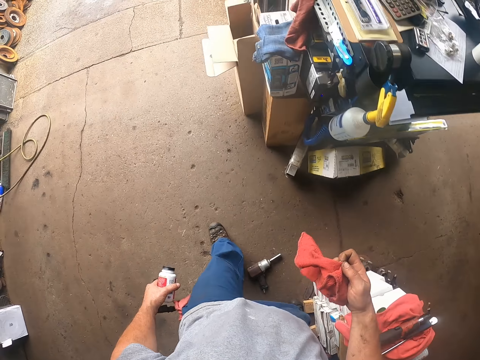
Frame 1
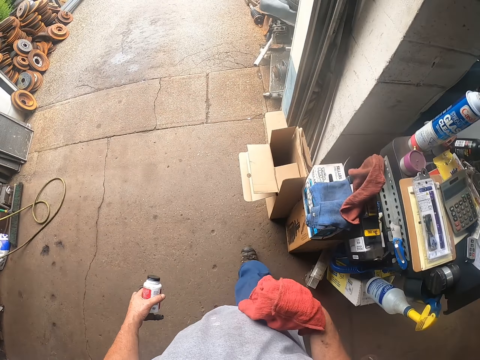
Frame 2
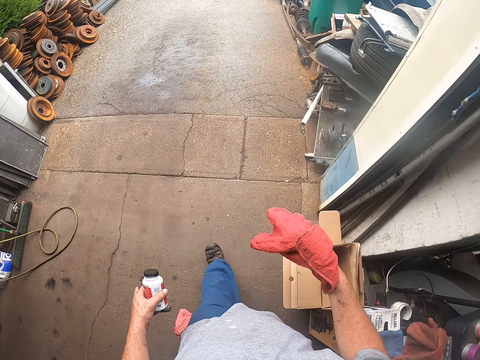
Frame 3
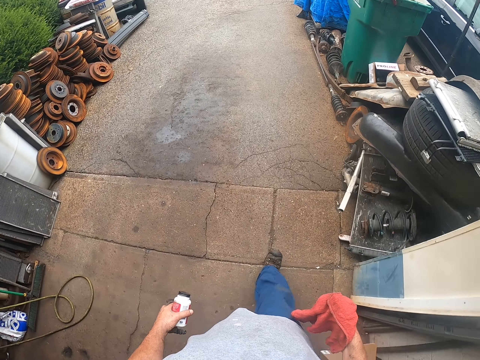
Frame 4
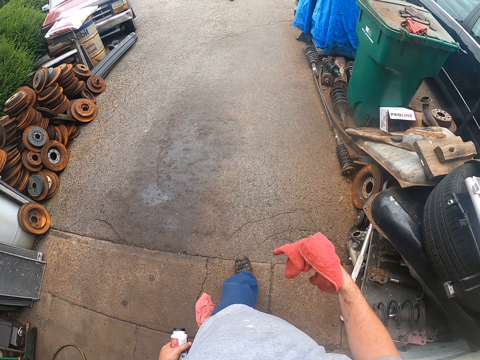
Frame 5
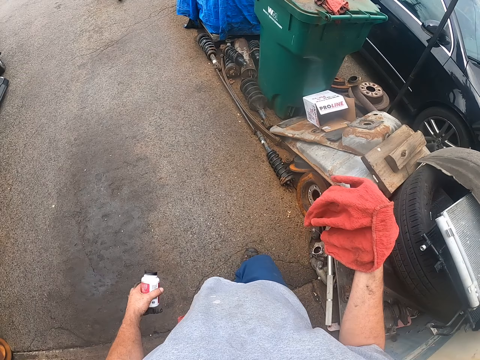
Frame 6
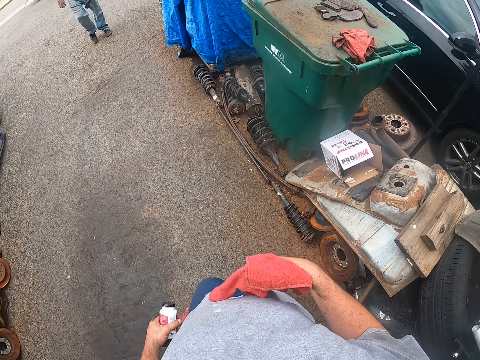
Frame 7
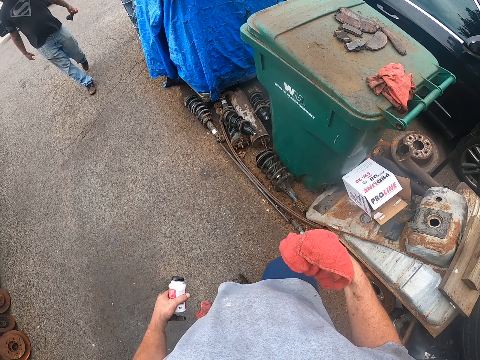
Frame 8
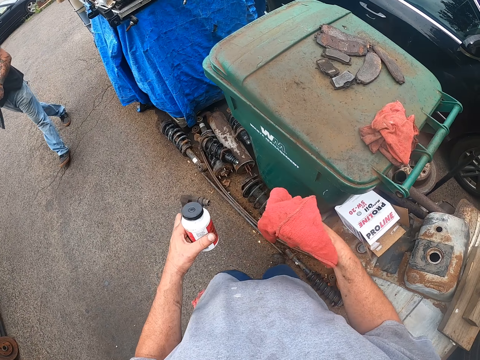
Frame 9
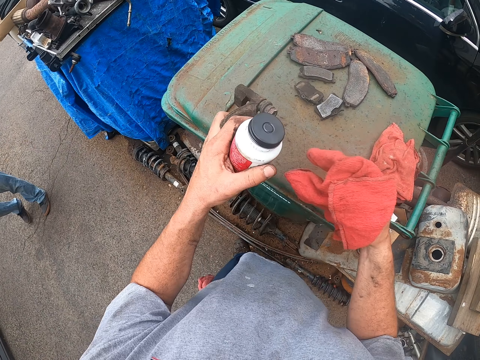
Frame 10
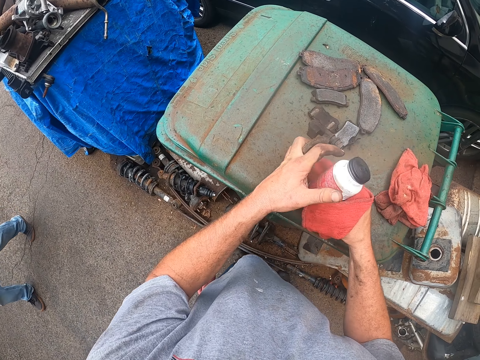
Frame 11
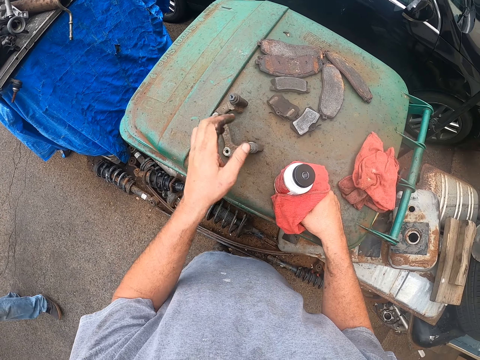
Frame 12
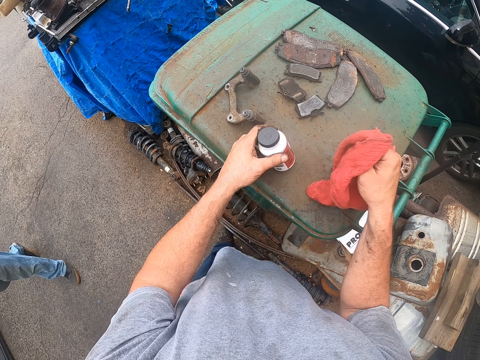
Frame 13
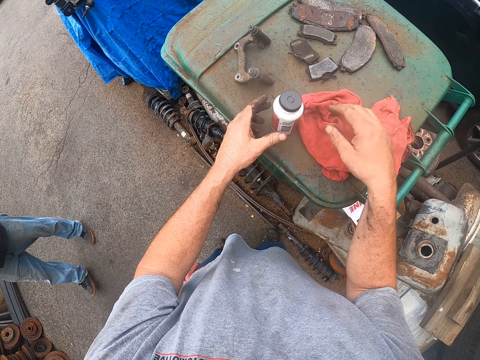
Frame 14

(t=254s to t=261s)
The camera wearer walks in the garage. They turn the fabric on the hand. They move the bottle to the right hand. They place the part of the brake disc on top of the dustbin. They place the bottle on top of the dustbin. They place the fabric on top of the dustbin.
